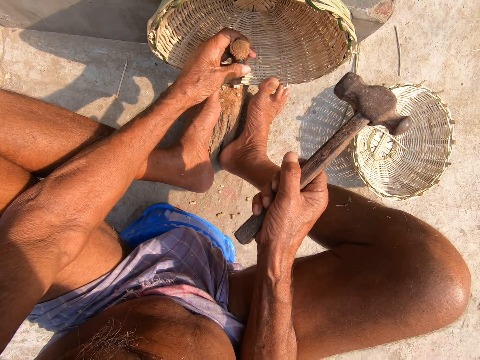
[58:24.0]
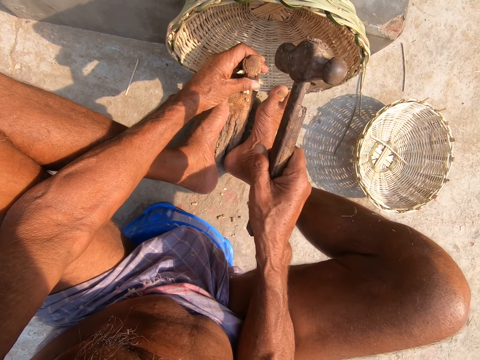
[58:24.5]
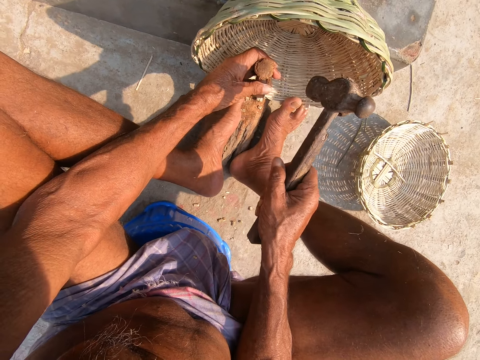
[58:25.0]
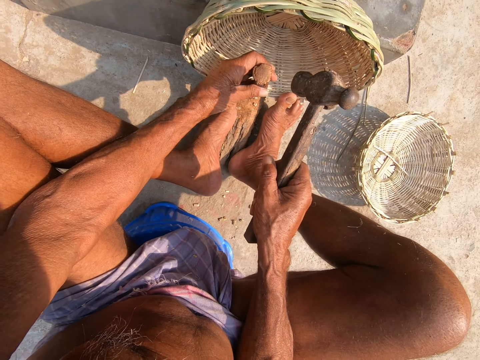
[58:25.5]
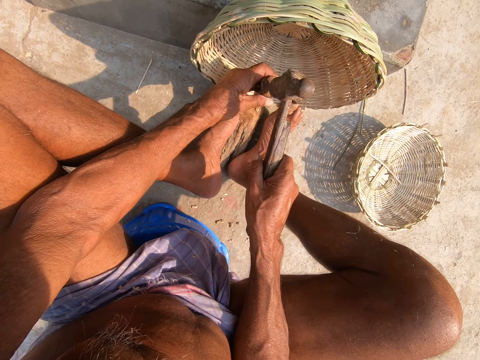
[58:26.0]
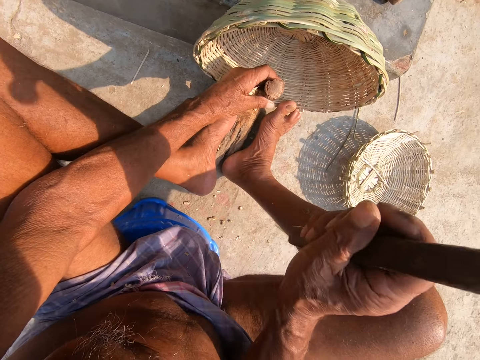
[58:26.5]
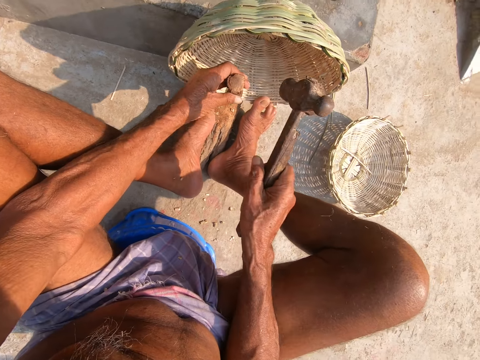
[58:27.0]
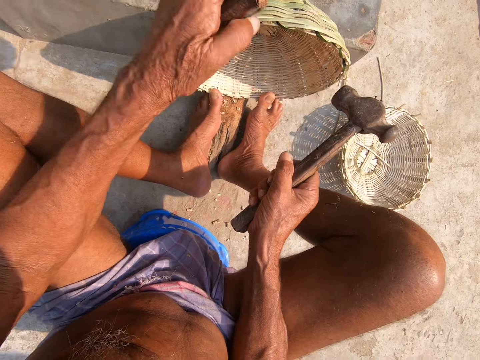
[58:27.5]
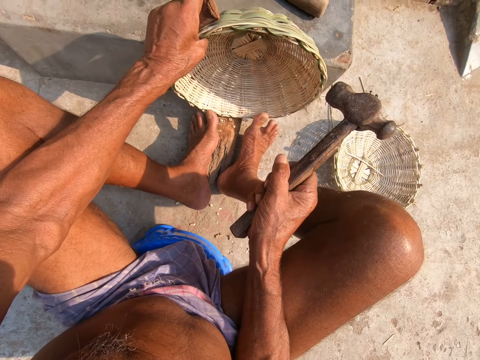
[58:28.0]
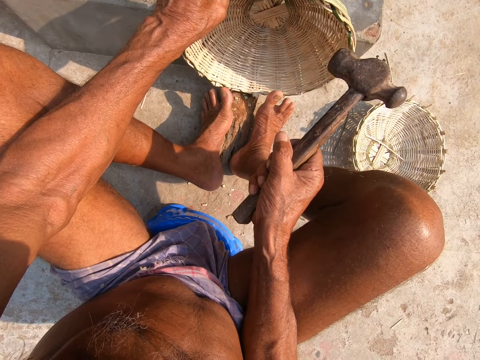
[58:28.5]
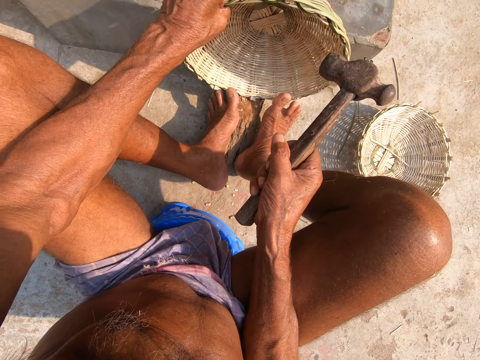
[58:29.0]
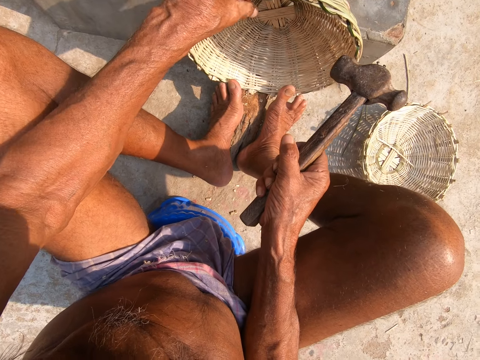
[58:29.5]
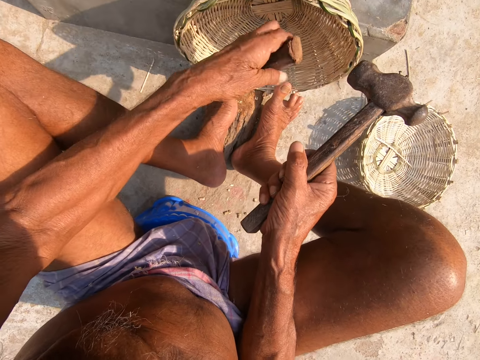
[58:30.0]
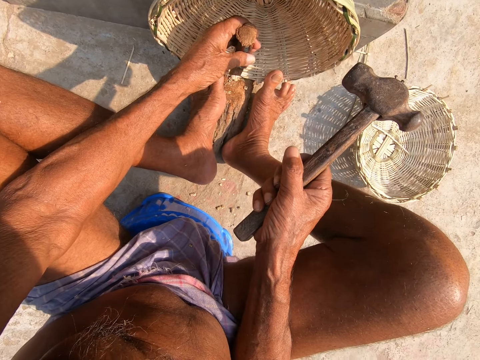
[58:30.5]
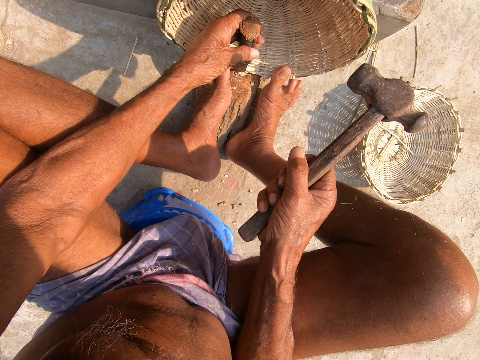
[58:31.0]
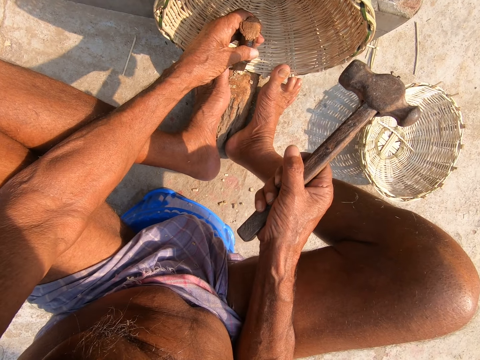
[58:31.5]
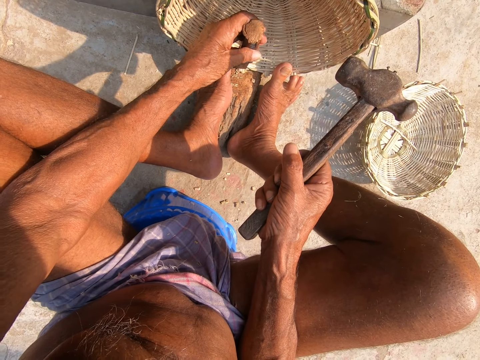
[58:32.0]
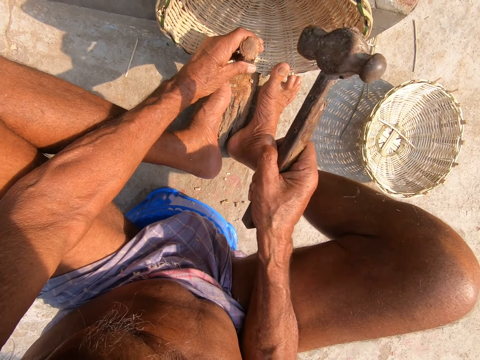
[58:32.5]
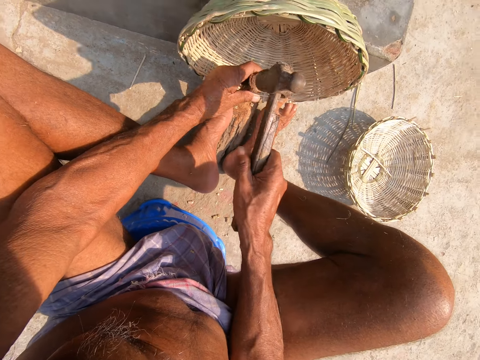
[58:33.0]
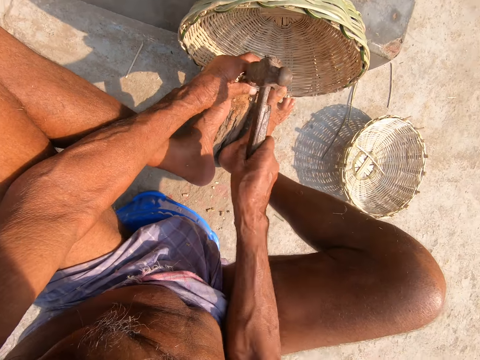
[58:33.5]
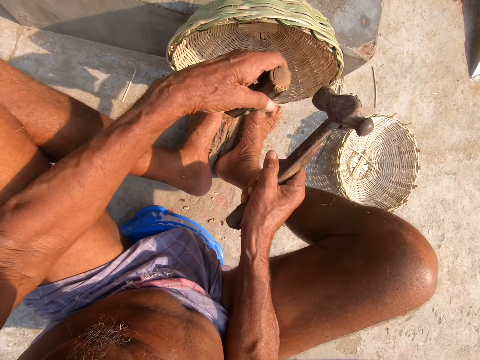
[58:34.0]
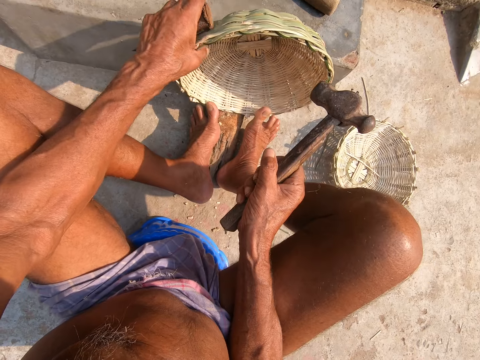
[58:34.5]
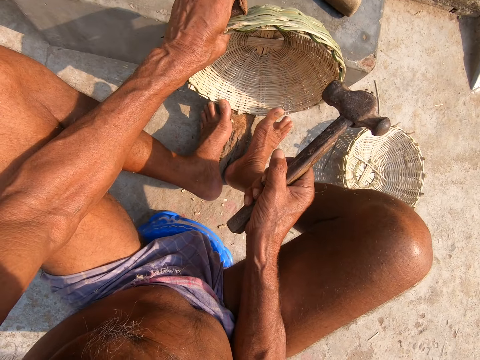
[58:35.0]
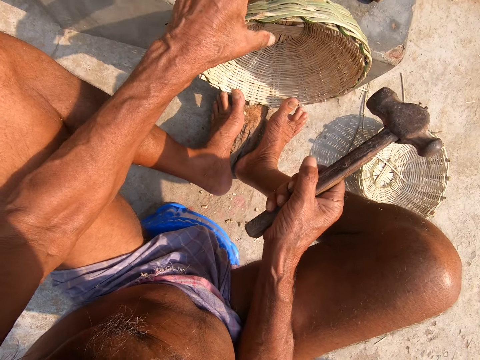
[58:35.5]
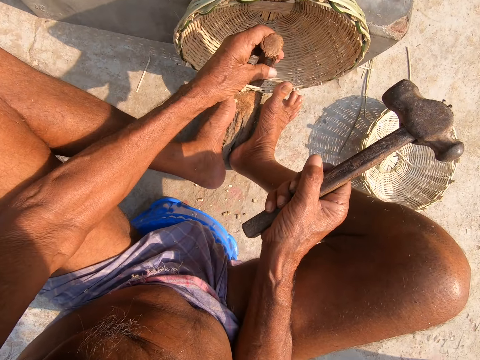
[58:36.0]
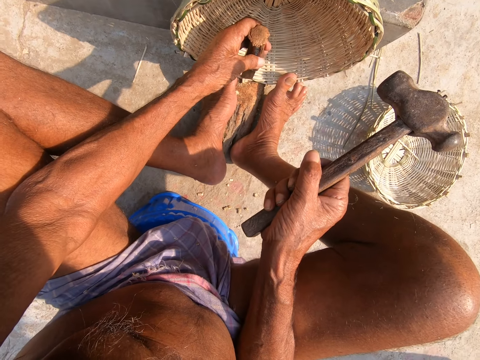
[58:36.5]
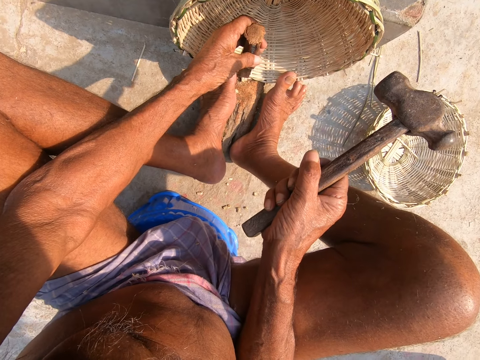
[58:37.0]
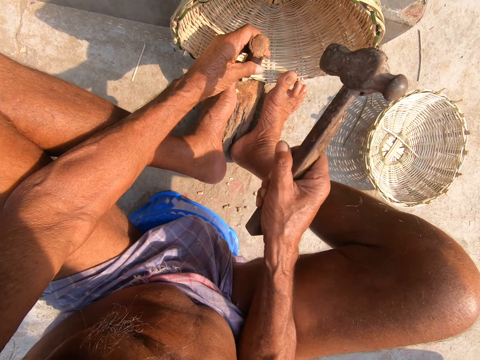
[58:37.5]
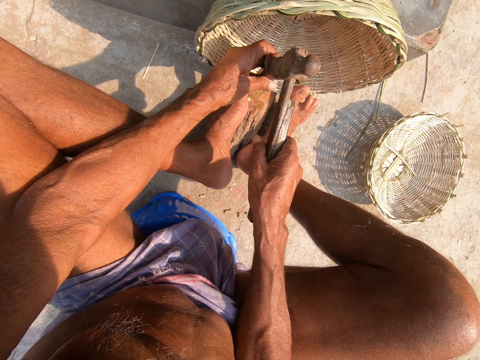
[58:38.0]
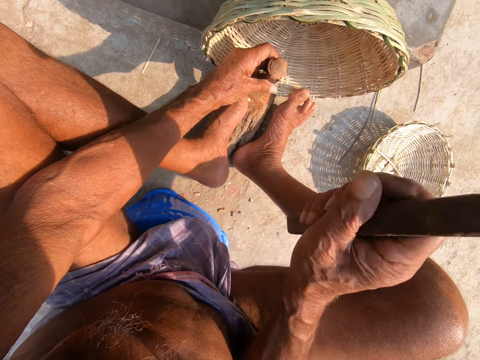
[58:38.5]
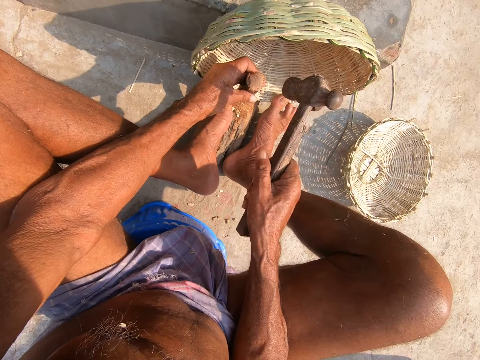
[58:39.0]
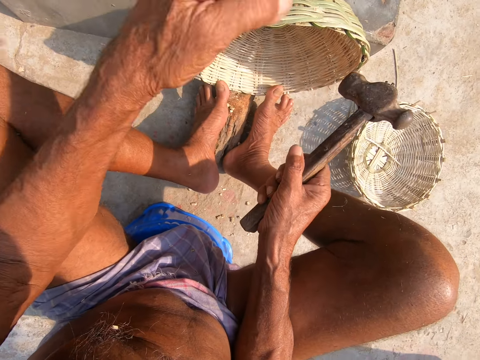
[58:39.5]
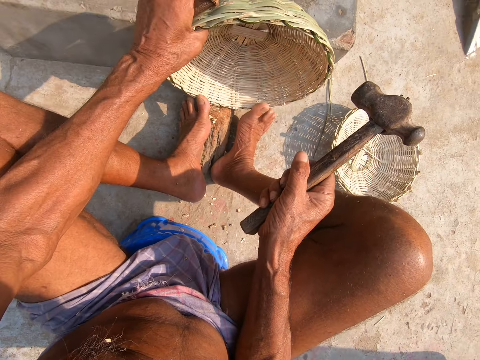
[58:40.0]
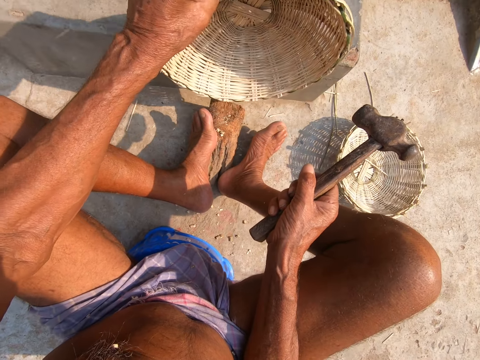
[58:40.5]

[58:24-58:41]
The camera wearer hammers the chisel in his left hand on the edge of the basket with the hammer in his right hand. He trims the basket. He moves the basket on the log of wood with his left hand. He rotates the basket. He places the chisel in his left hand on the edge of the basket. He hammers the chisel in his left hand on the edge of the basket with the hammer in his right hand. He trims the basket. He moves the basket on the log of wood with his left hand. He places the chisel in his left hand on the edge of the basket. He rotates the basket. He hammers the chisel in his left hand on the edge of the basket with the hammer in his right hand. He picks the basket from the log of wood with his left hand. He trims the basket.

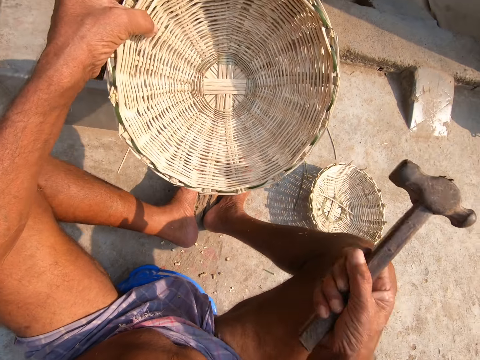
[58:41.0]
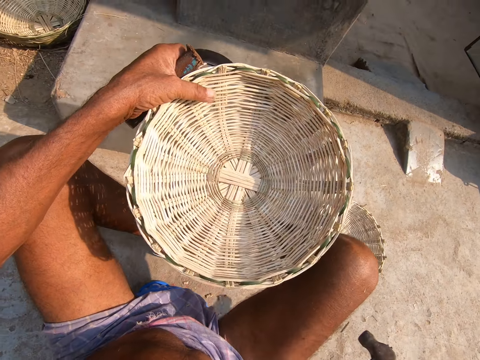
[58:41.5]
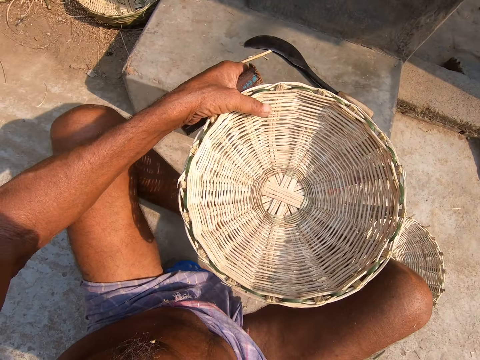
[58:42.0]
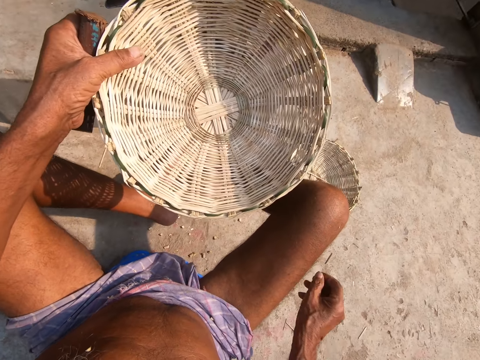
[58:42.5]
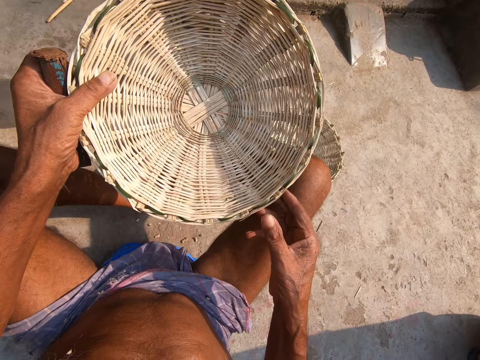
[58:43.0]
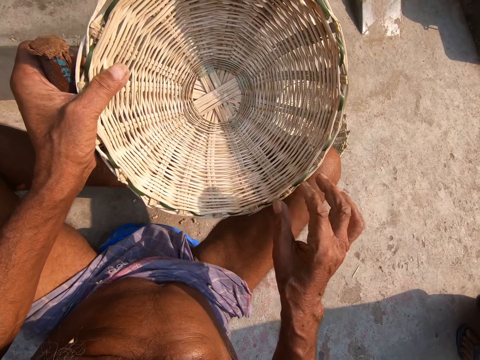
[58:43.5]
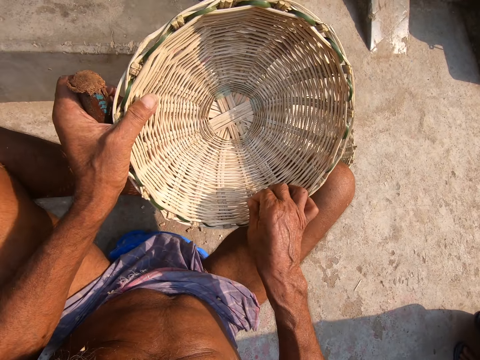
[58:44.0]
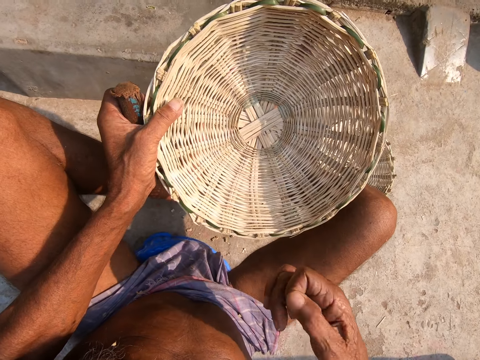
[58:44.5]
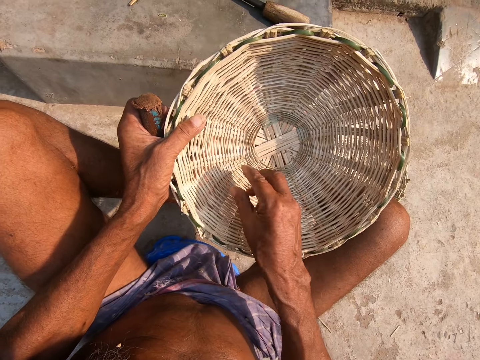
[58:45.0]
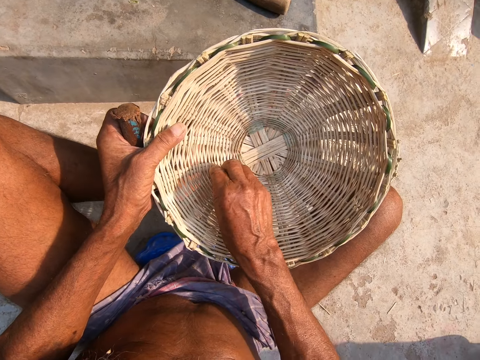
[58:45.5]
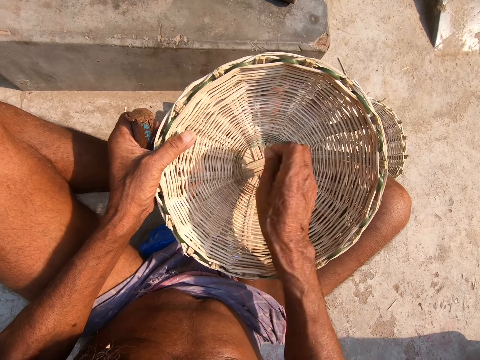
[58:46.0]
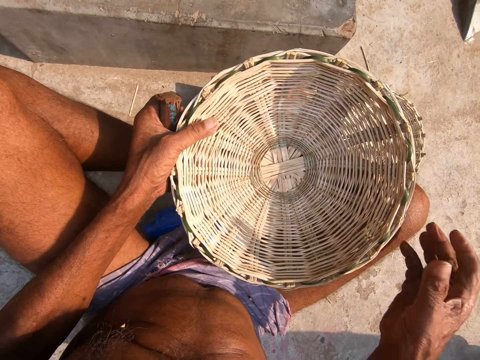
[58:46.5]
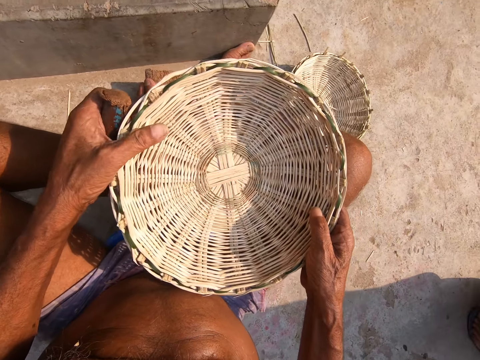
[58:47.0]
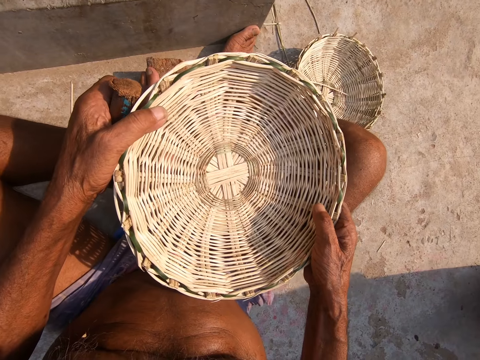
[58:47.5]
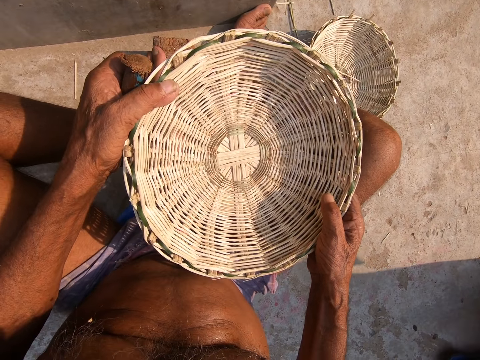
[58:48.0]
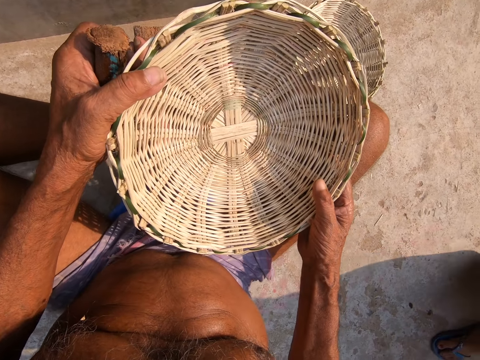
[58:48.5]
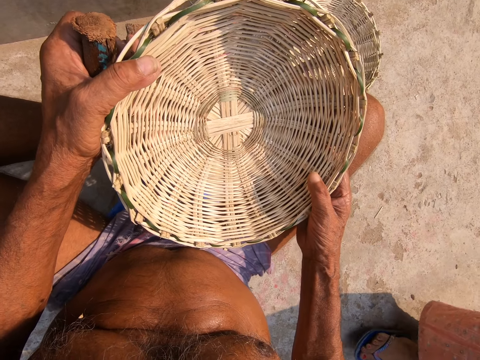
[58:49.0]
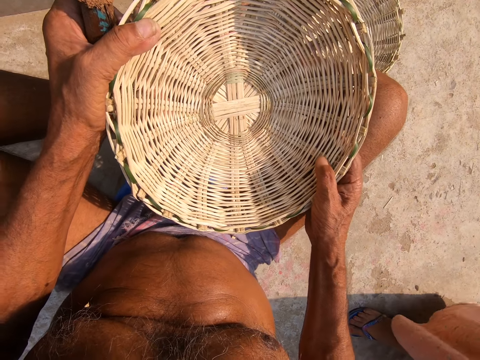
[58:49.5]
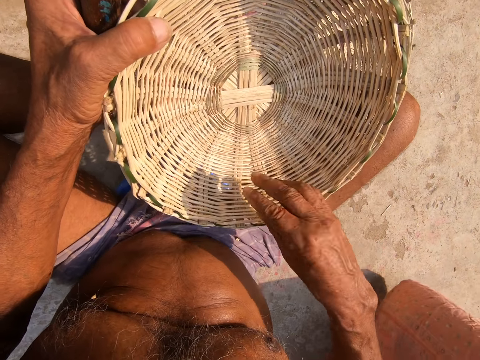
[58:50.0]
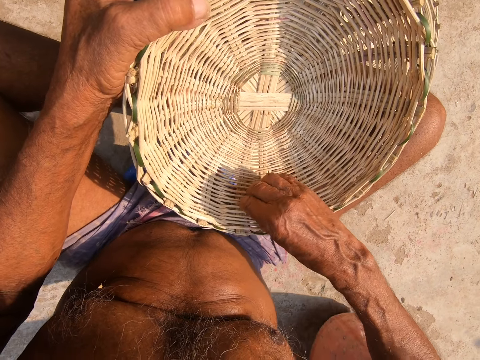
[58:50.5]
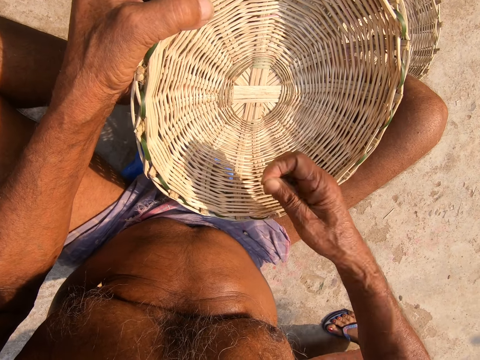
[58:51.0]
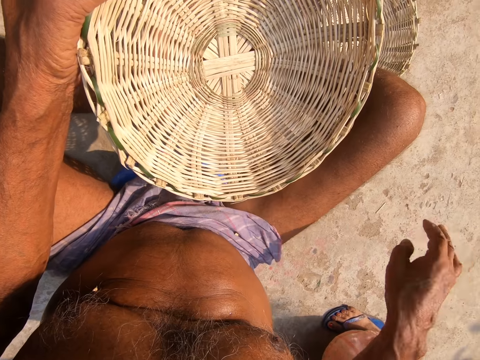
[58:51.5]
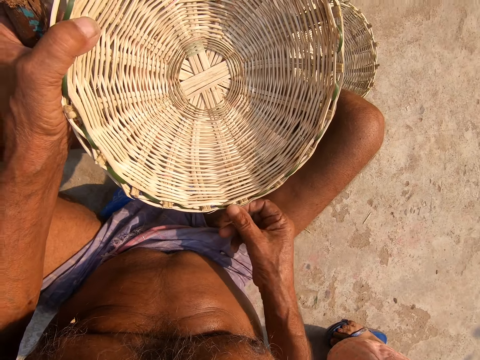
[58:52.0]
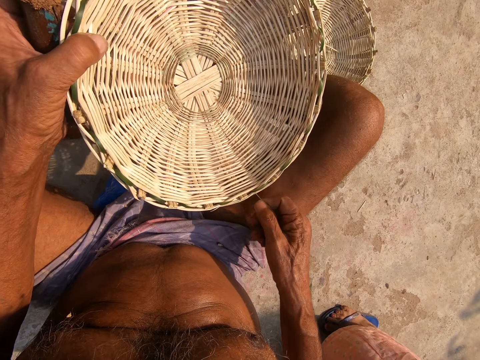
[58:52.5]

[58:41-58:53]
The camera wearer drops the hammer in his right hand on the floor. He picks the baskets. He removes waste from the basket in his left hand with his right hand. He plucks the basket. He holds the basket.
